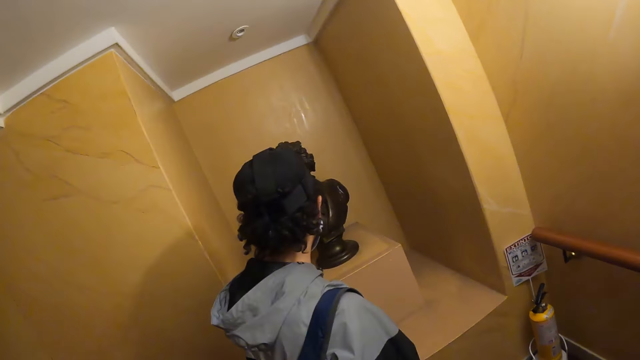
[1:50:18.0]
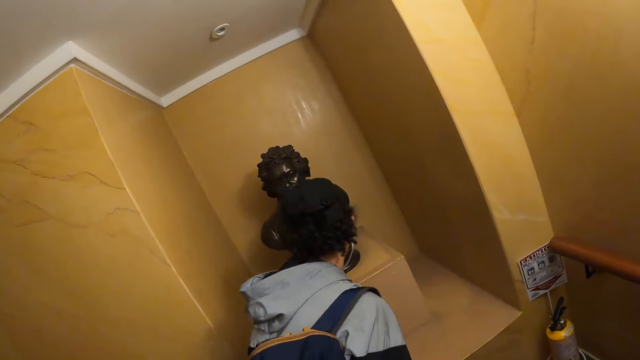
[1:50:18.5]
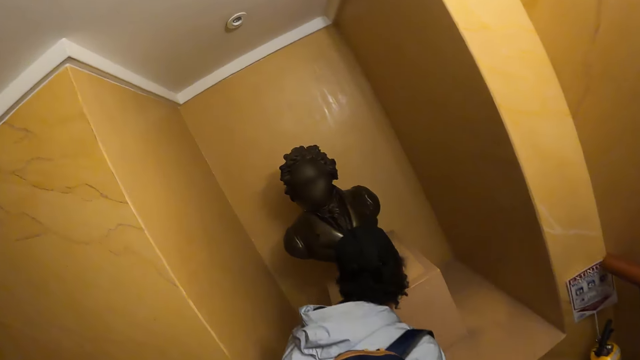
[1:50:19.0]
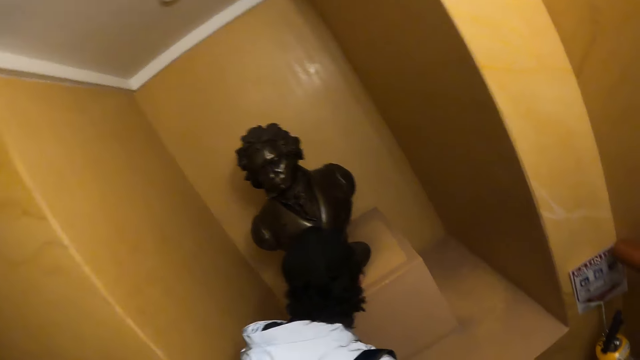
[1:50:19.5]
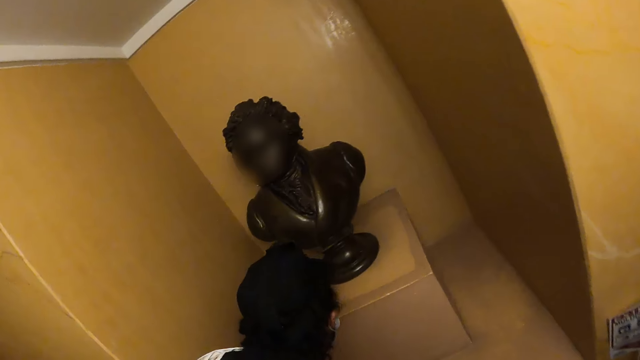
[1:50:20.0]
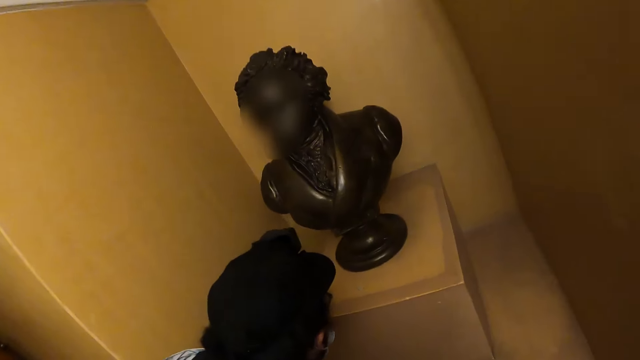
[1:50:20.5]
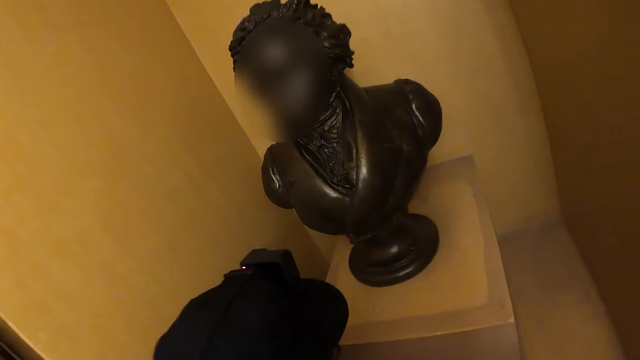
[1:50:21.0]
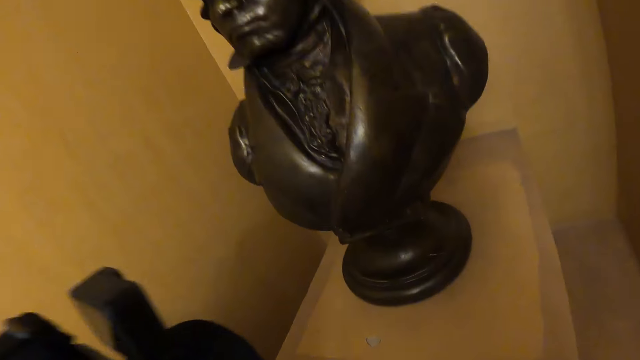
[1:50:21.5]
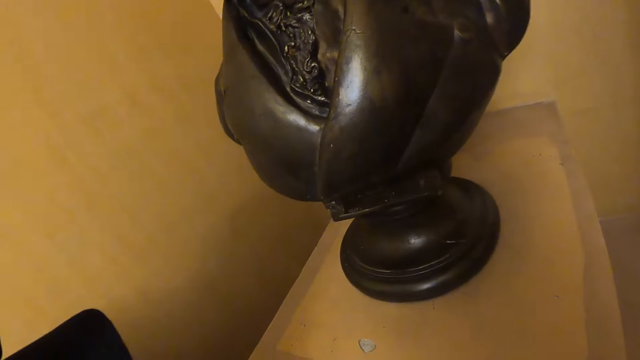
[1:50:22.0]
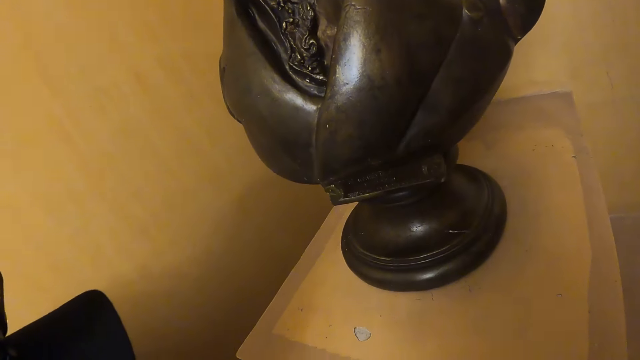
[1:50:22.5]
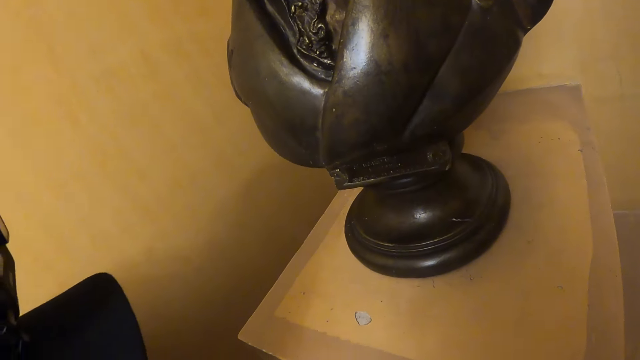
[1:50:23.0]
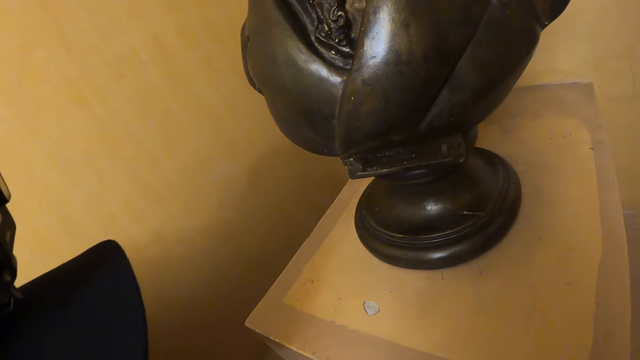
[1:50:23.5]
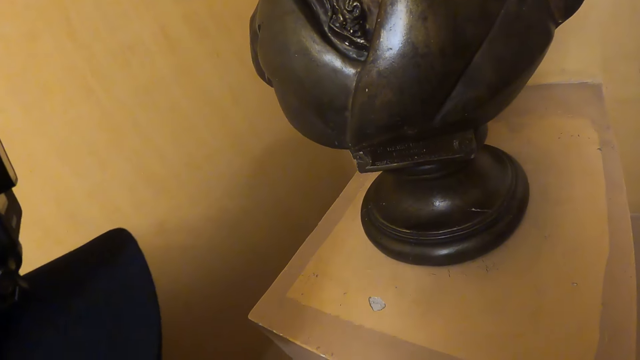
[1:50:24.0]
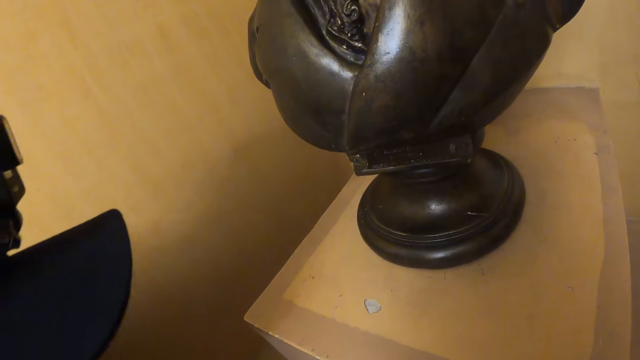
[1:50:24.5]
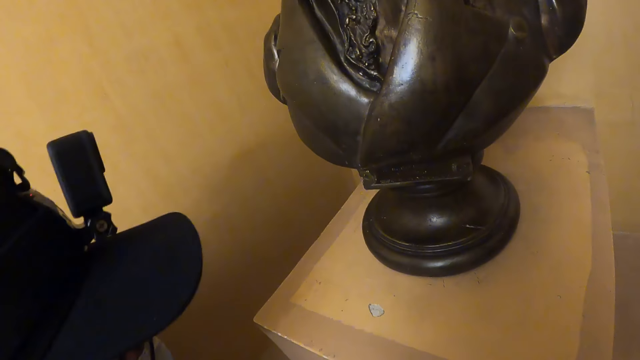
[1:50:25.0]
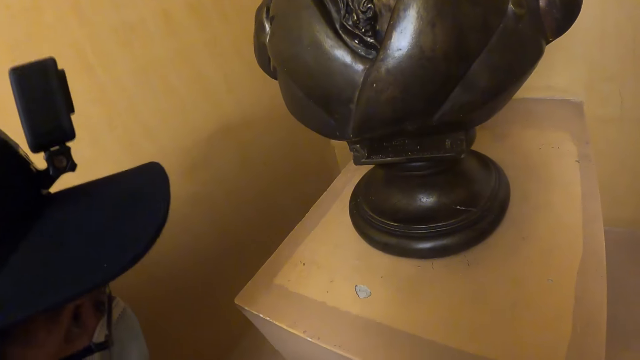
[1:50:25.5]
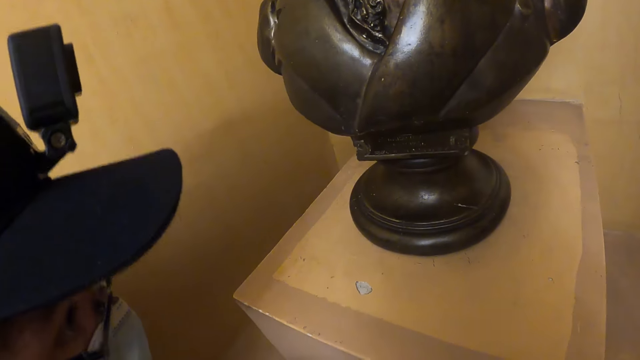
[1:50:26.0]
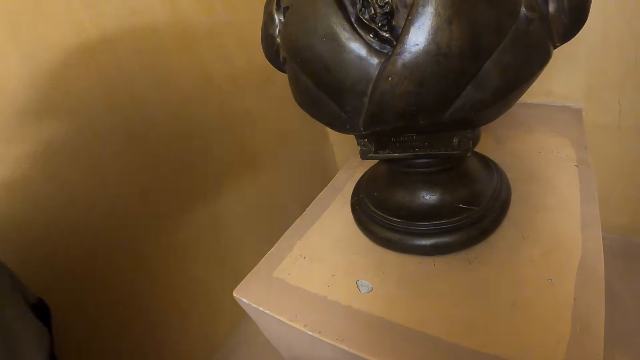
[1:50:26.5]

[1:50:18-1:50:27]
The camera wearer looks at the carving.

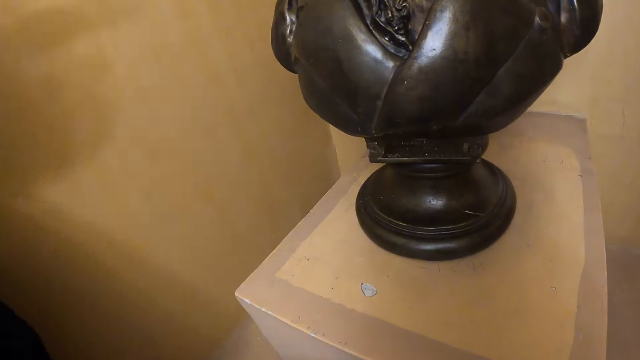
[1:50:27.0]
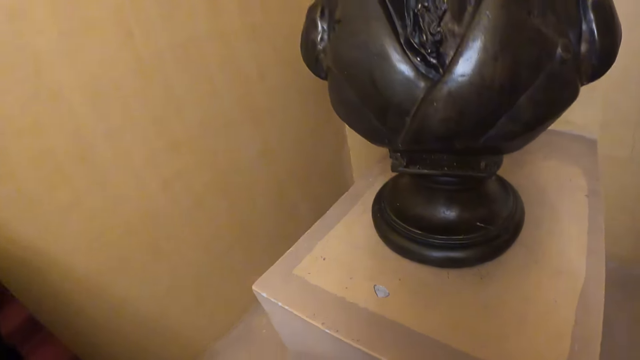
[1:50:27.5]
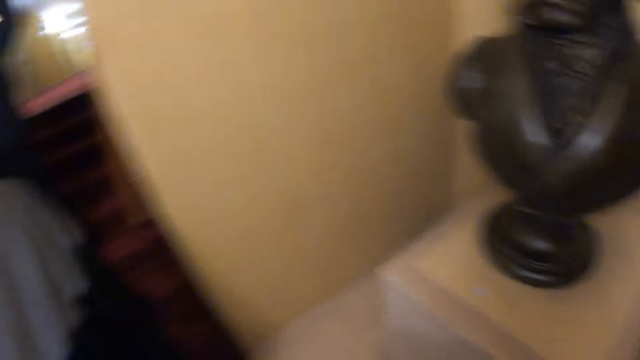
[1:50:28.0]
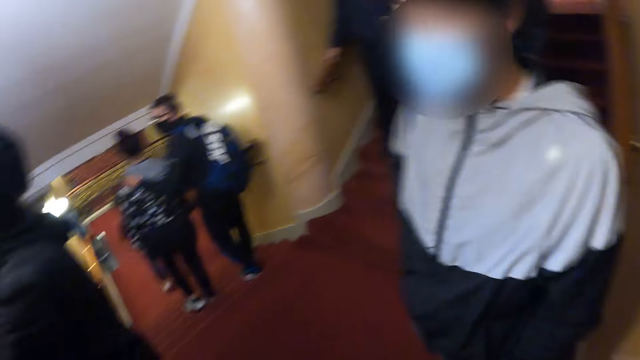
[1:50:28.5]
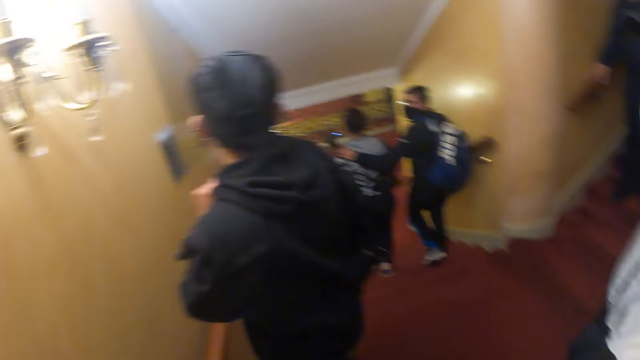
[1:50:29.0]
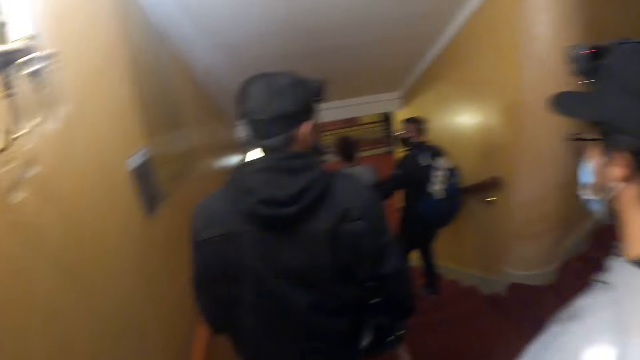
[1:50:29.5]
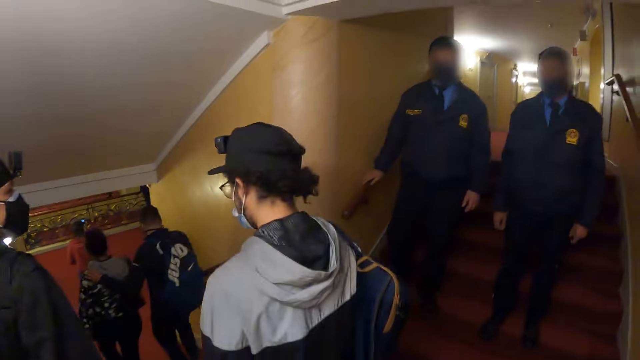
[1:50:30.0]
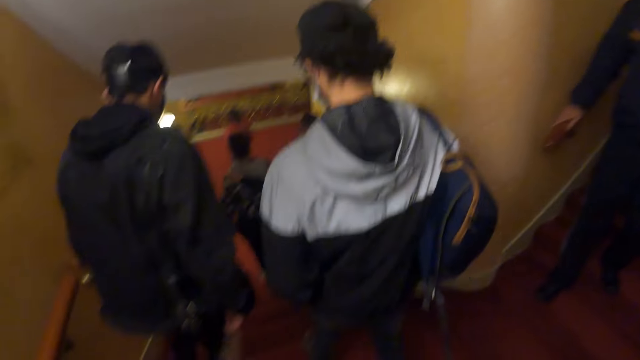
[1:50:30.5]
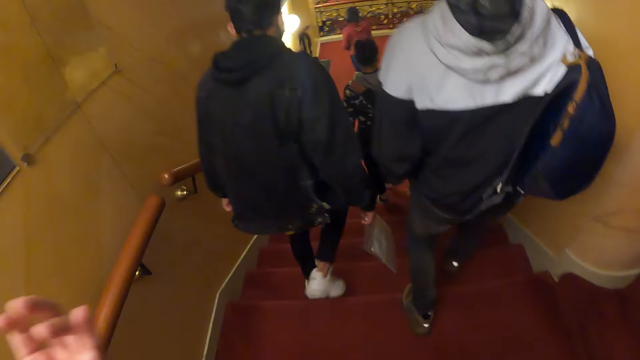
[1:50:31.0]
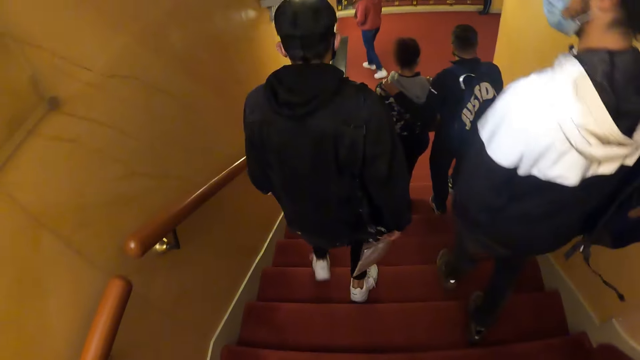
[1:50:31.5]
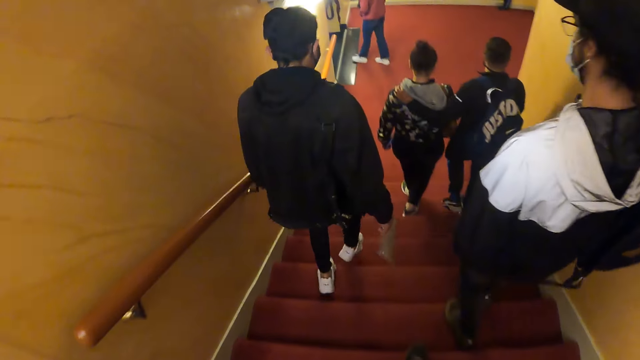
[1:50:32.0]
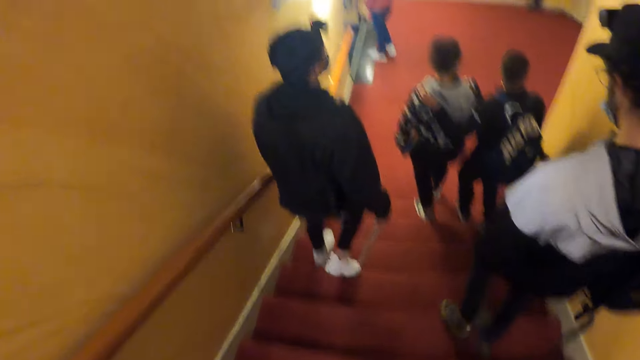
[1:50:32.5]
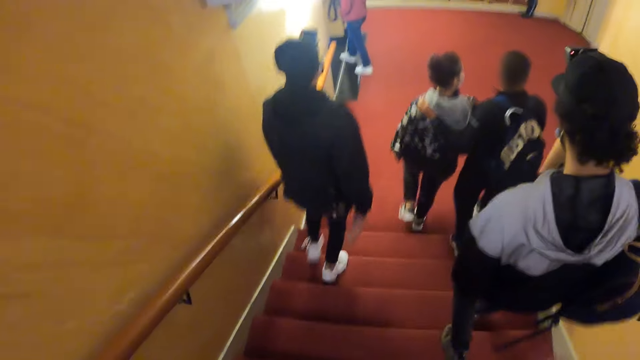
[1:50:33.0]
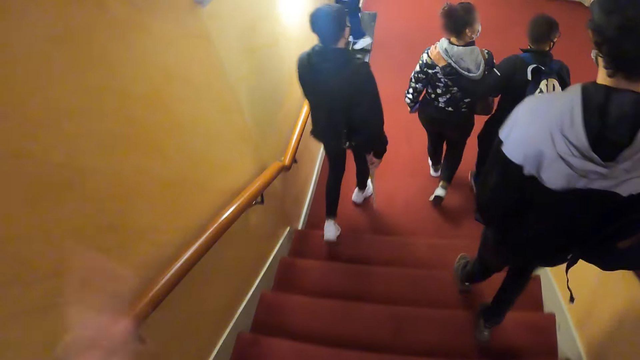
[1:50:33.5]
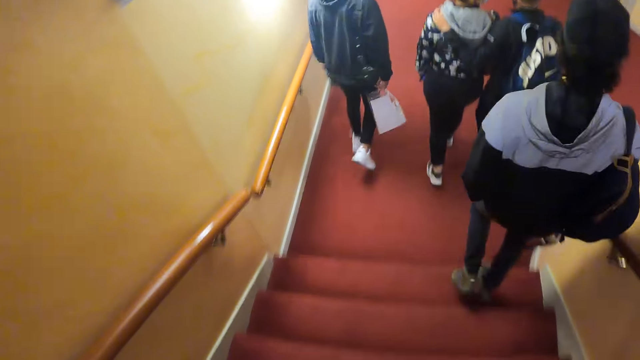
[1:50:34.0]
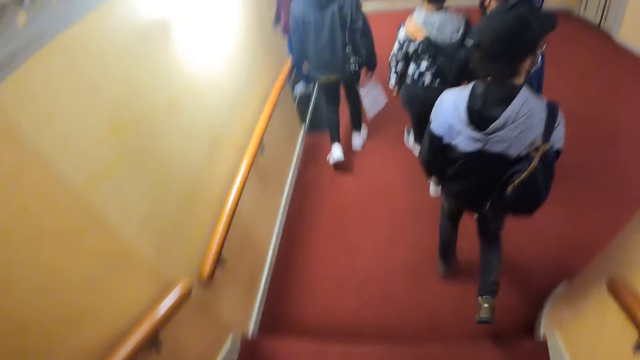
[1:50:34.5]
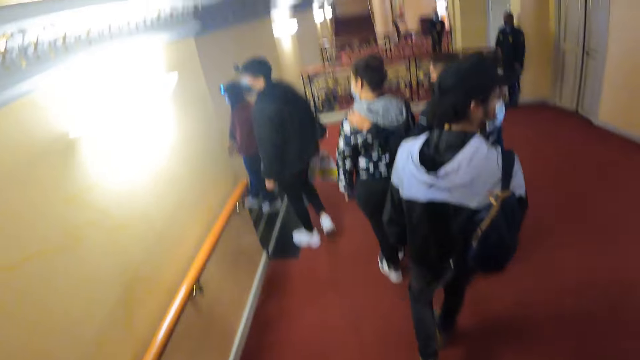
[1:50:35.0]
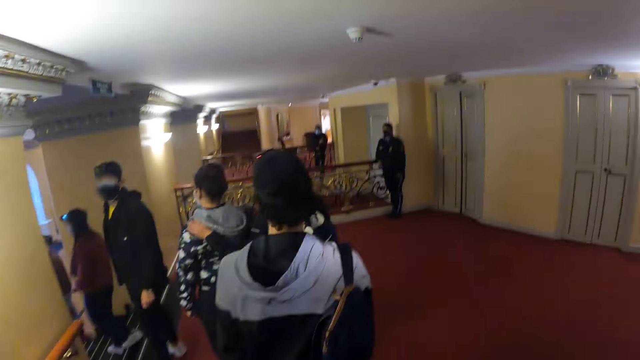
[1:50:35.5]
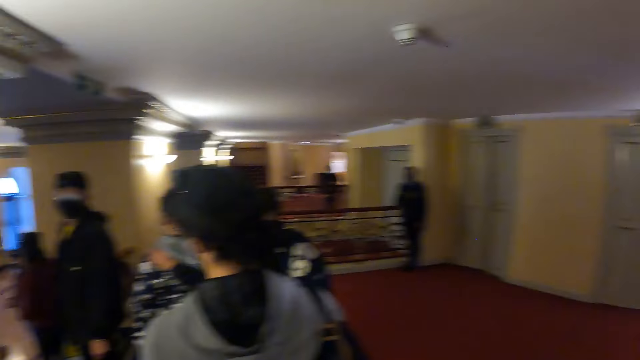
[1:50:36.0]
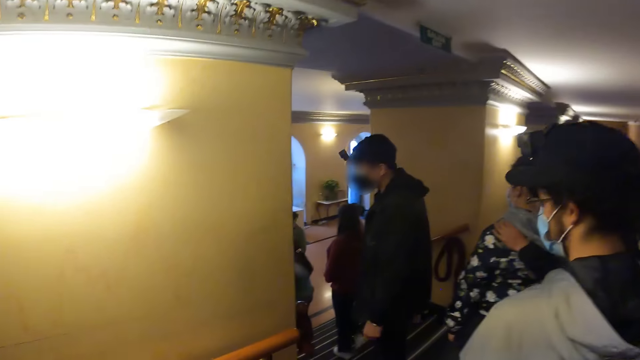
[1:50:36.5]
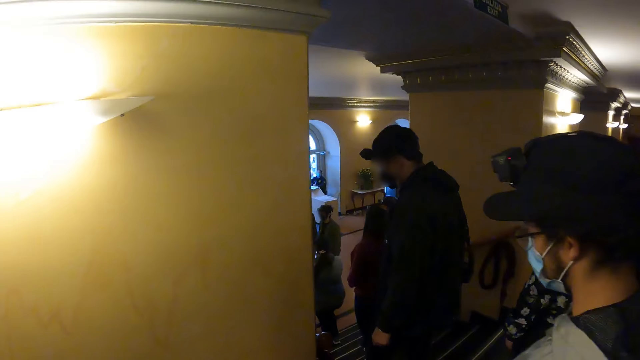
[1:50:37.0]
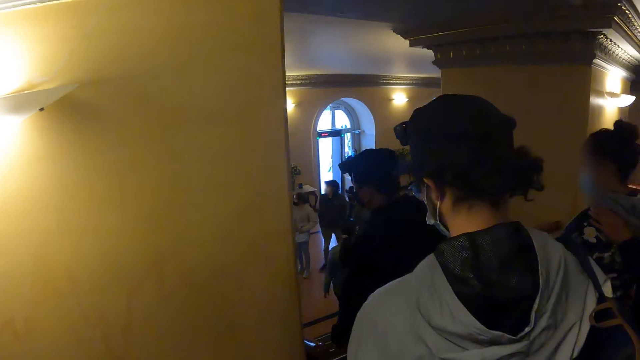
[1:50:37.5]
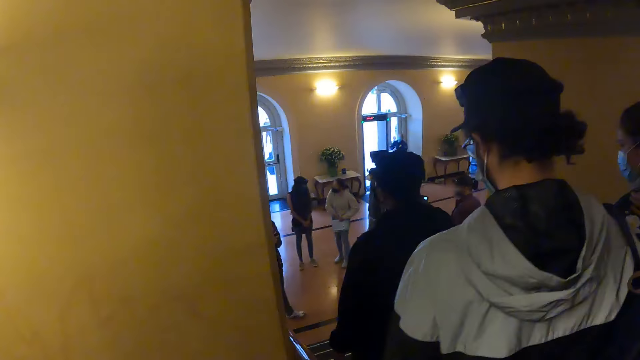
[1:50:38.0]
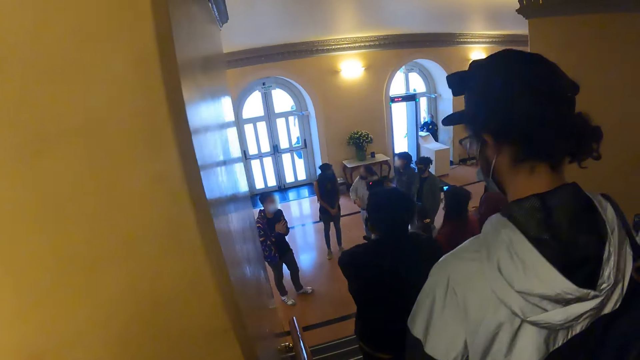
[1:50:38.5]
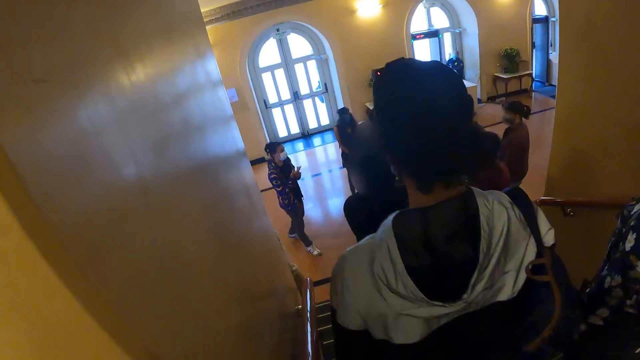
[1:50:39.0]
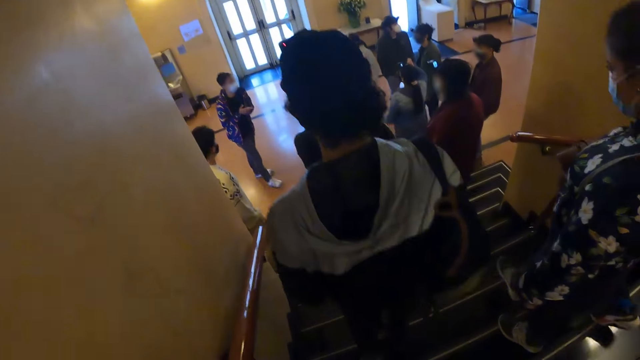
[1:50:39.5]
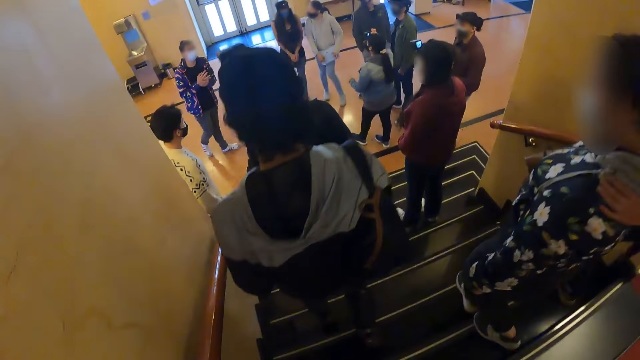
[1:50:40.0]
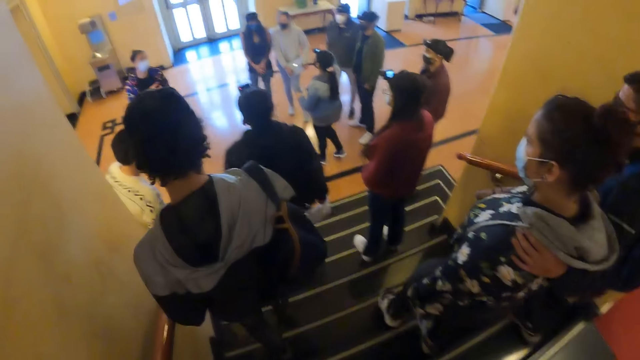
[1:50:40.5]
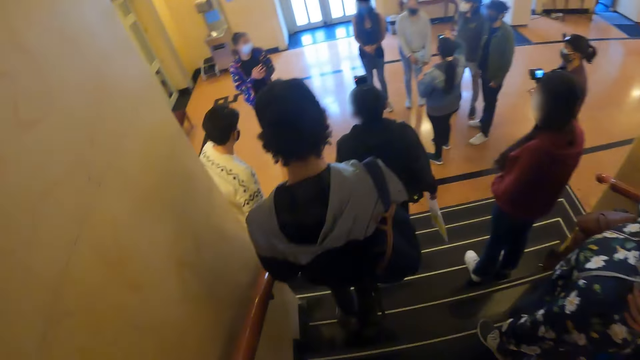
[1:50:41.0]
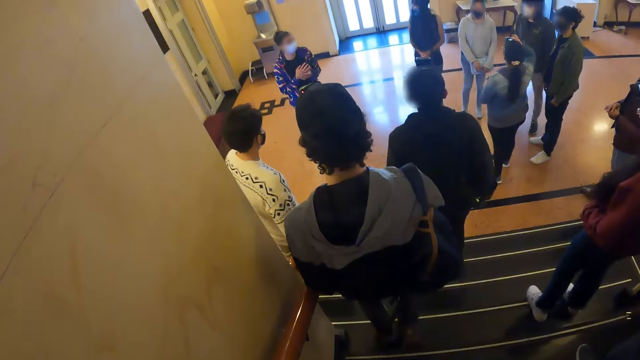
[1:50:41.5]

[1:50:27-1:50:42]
The camera wearer walks away from the carving. They descend the stairs. They walk around the building. They descend the stairs. A man stands in the room.
